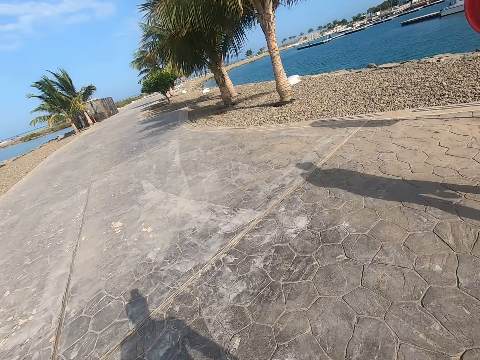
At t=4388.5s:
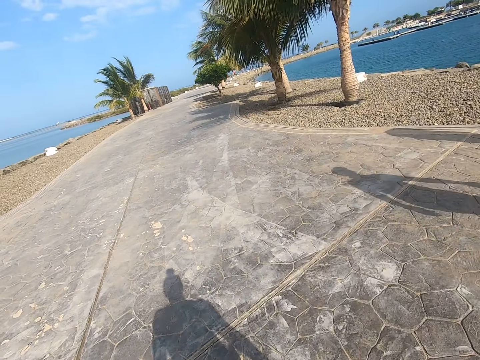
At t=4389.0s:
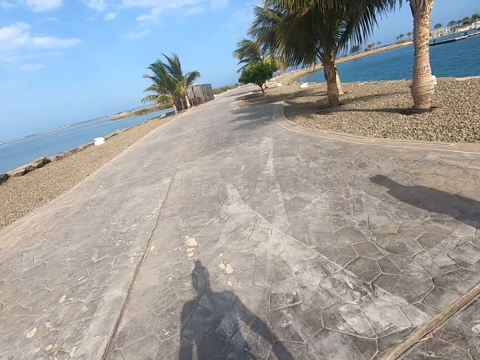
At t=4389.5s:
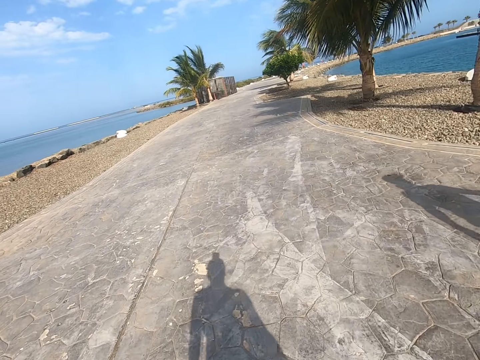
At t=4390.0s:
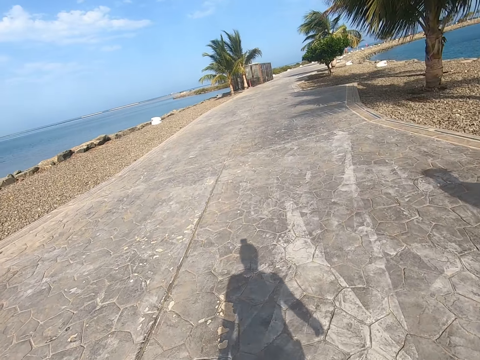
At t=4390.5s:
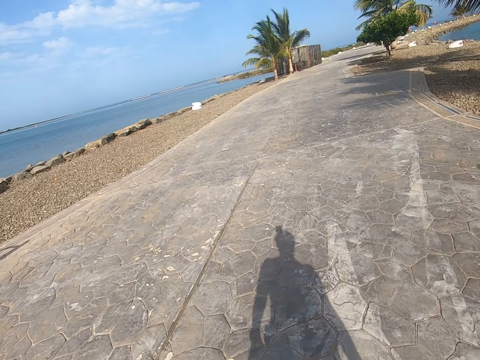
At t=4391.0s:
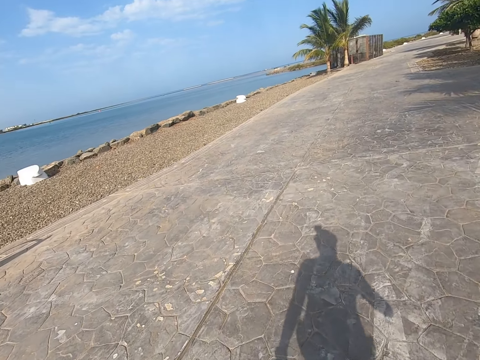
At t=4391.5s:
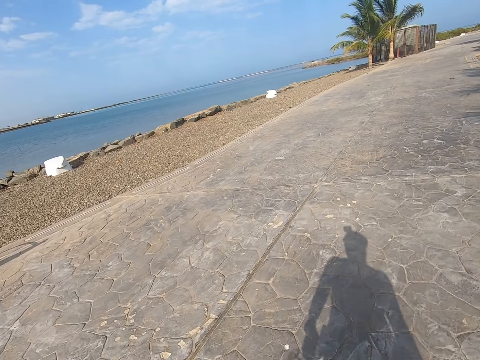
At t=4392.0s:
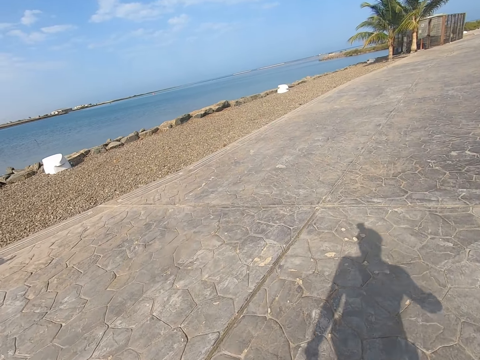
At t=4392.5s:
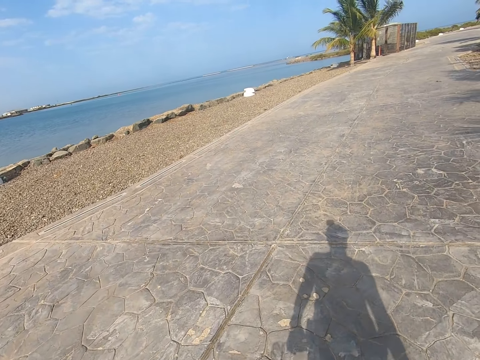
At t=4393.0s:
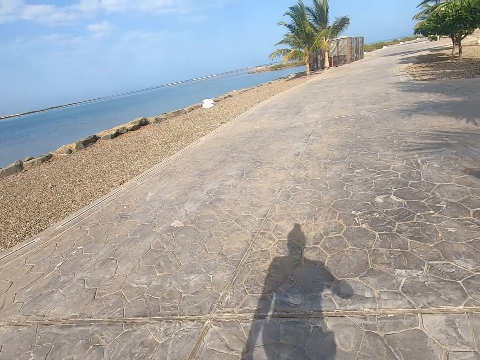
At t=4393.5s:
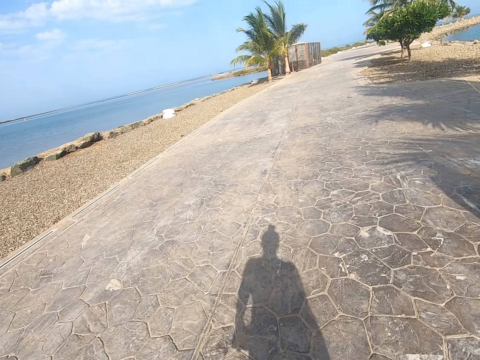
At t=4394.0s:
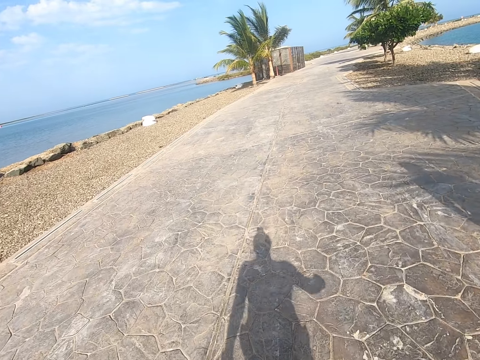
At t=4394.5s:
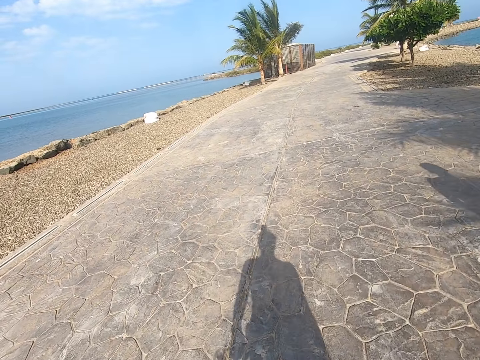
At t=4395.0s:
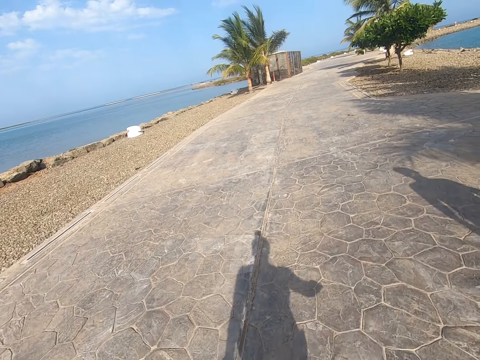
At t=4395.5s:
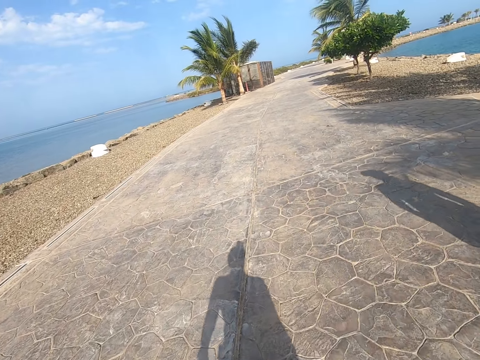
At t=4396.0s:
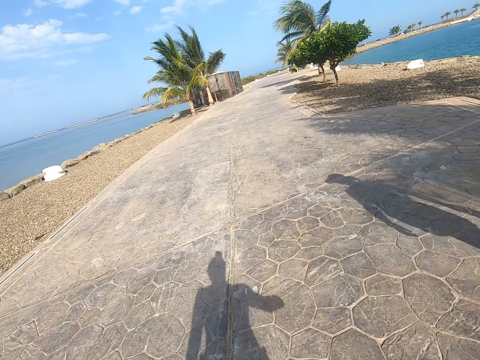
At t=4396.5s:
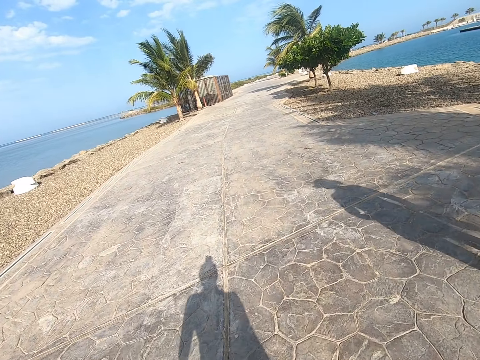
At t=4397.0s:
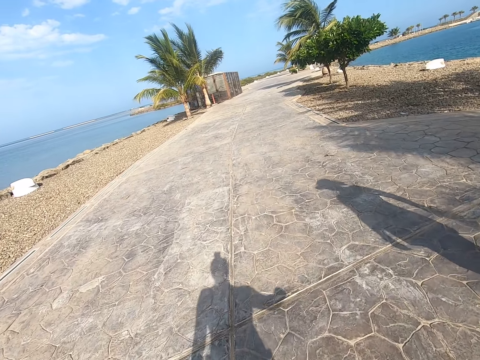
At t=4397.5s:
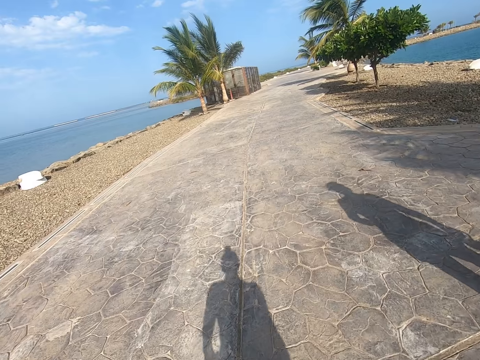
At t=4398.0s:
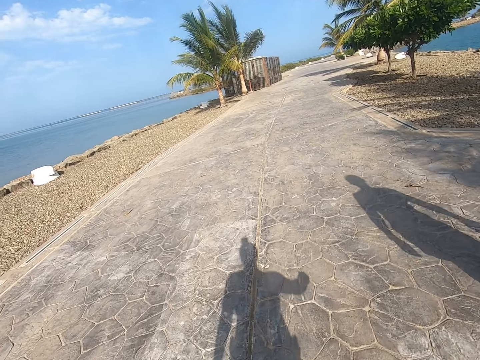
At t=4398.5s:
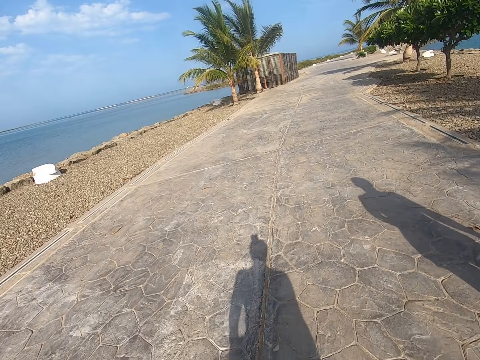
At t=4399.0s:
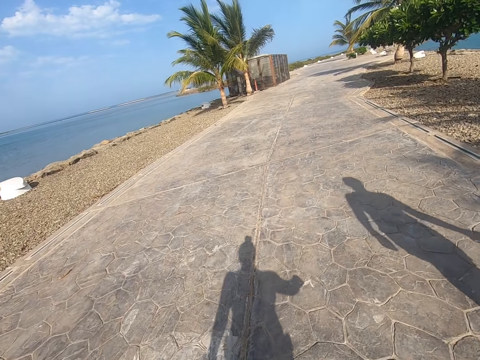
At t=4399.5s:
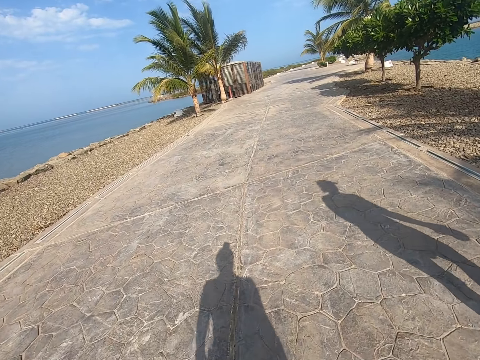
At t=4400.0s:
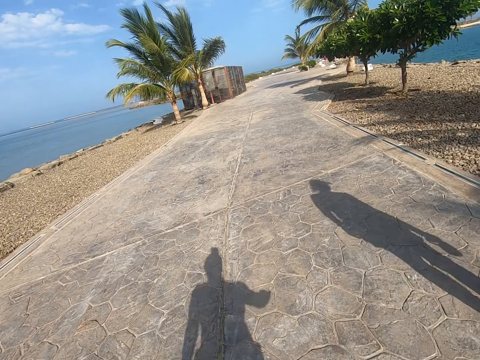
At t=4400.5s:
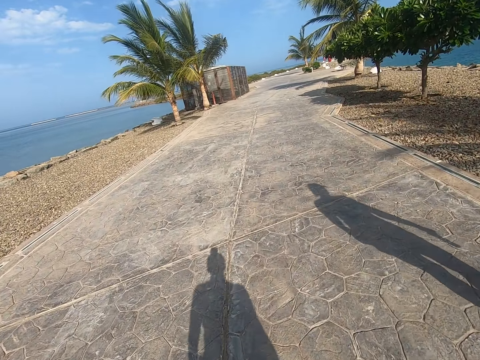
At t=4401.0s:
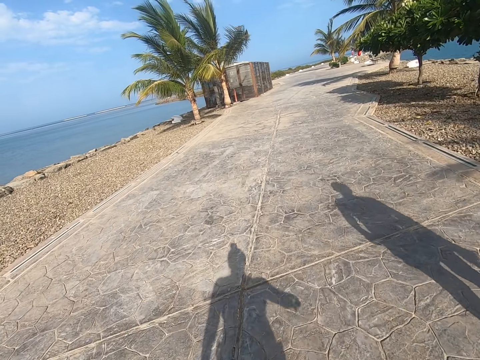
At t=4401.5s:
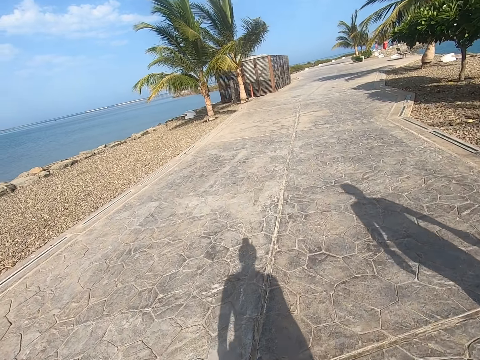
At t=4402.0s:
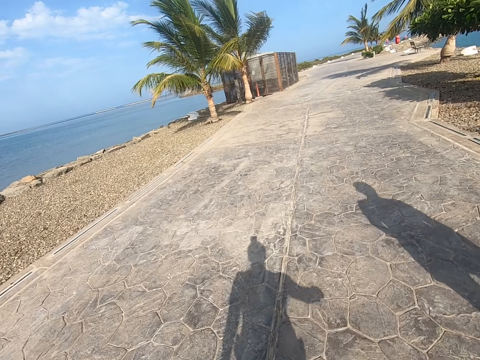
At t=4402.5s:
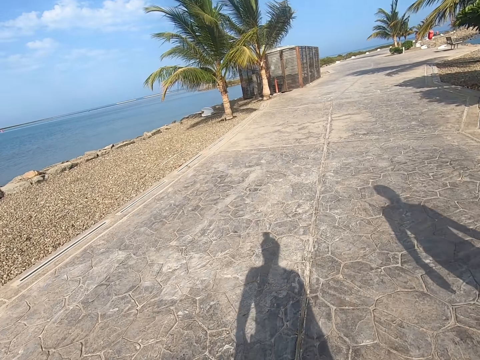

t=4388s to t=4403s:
The camera wearer walks on the beach park.

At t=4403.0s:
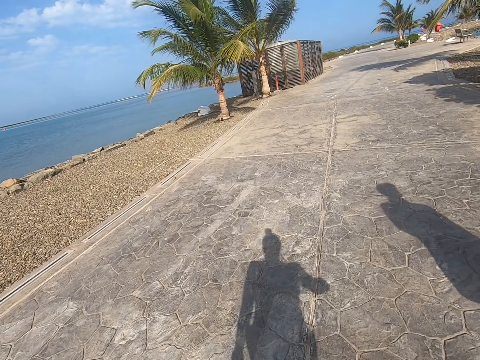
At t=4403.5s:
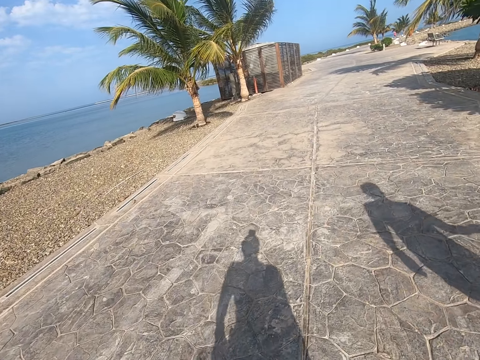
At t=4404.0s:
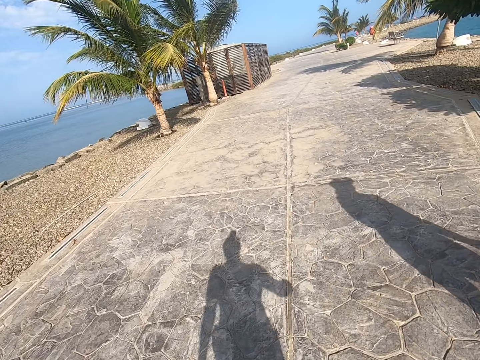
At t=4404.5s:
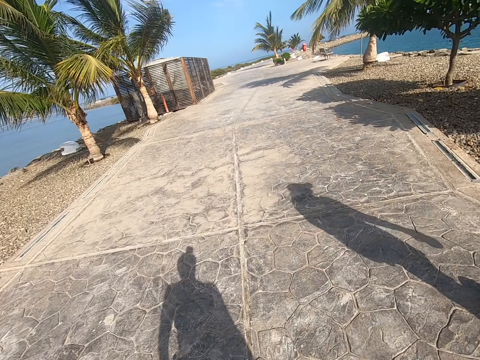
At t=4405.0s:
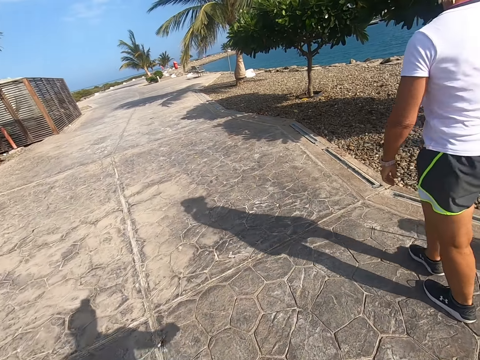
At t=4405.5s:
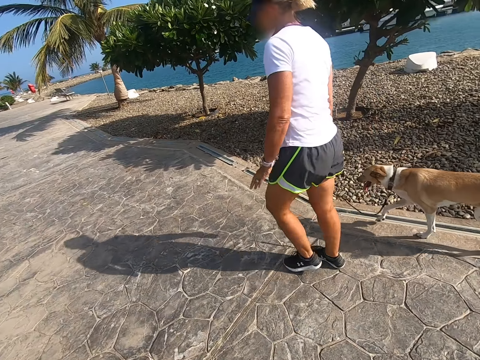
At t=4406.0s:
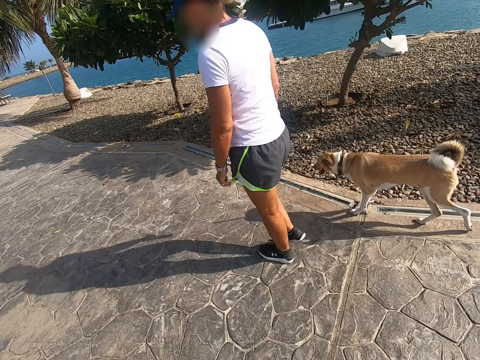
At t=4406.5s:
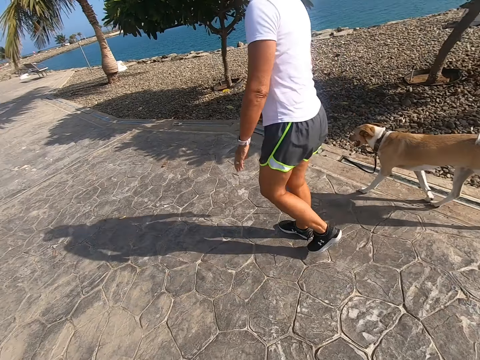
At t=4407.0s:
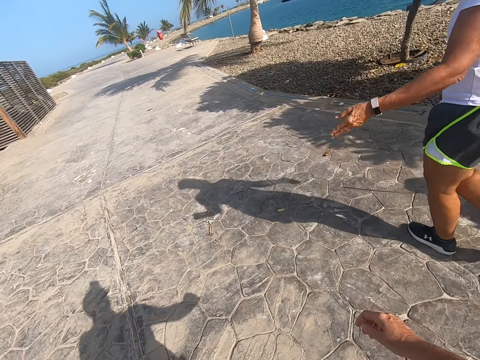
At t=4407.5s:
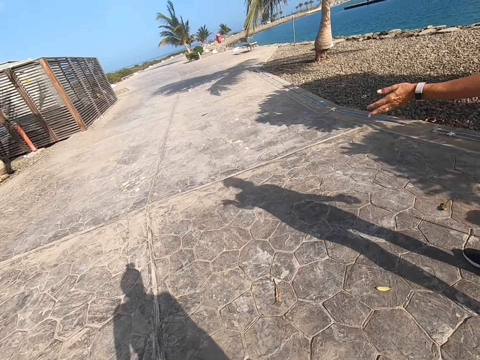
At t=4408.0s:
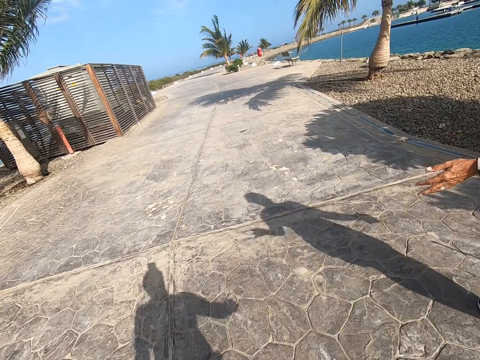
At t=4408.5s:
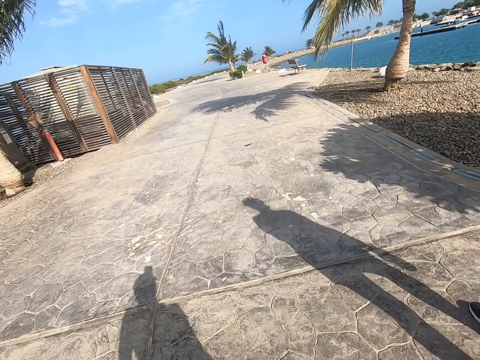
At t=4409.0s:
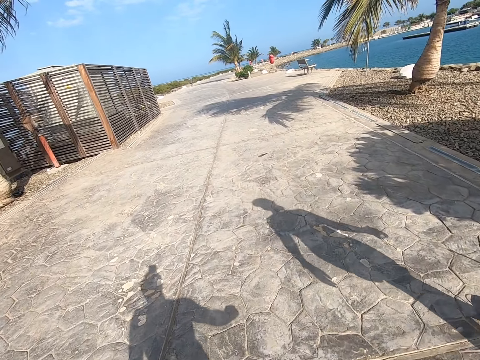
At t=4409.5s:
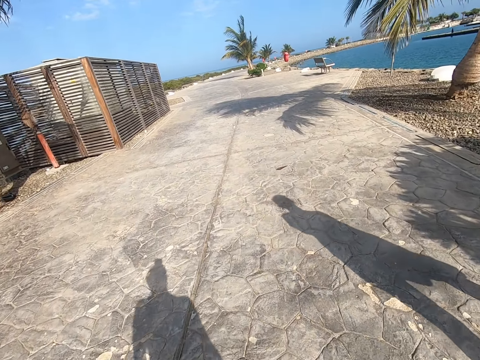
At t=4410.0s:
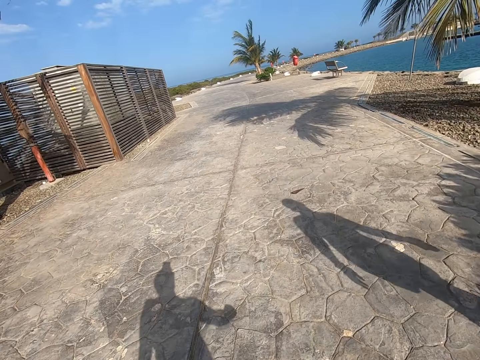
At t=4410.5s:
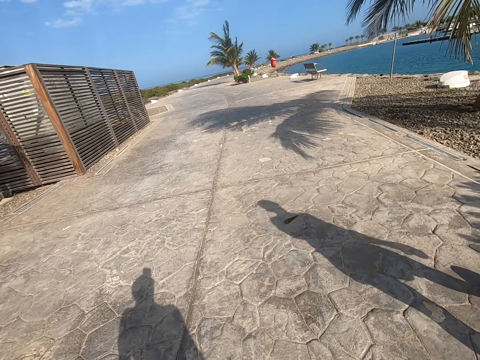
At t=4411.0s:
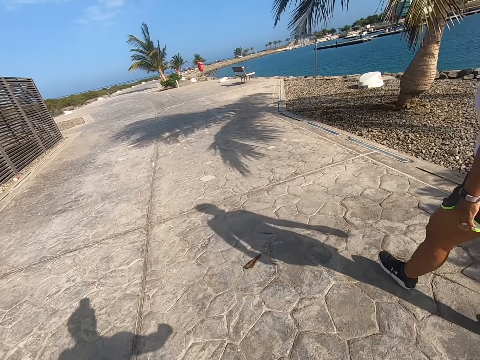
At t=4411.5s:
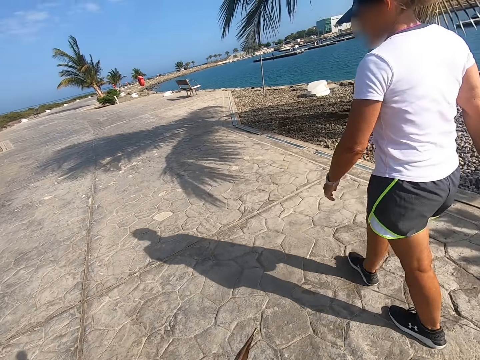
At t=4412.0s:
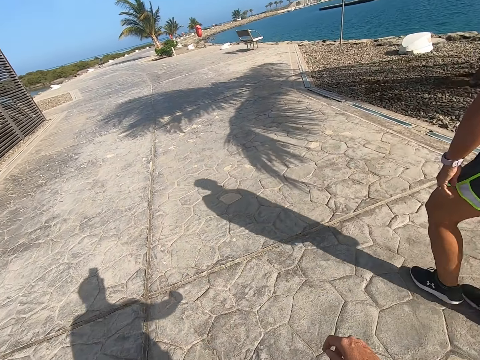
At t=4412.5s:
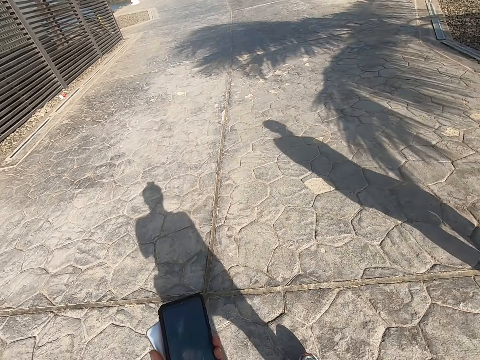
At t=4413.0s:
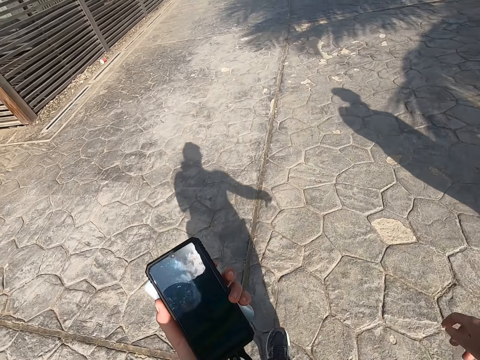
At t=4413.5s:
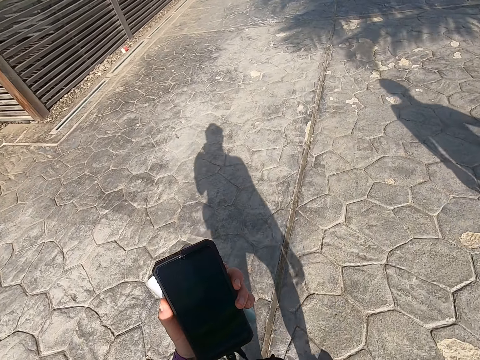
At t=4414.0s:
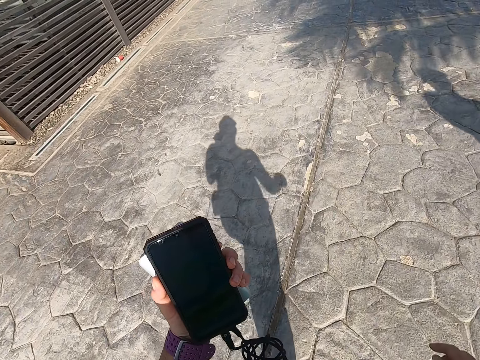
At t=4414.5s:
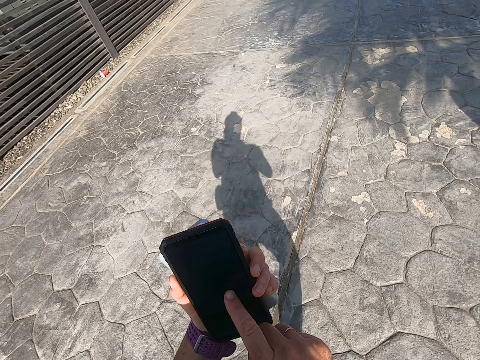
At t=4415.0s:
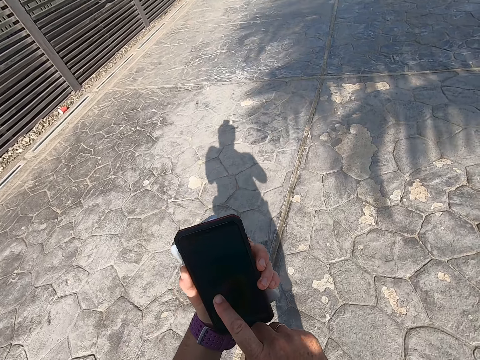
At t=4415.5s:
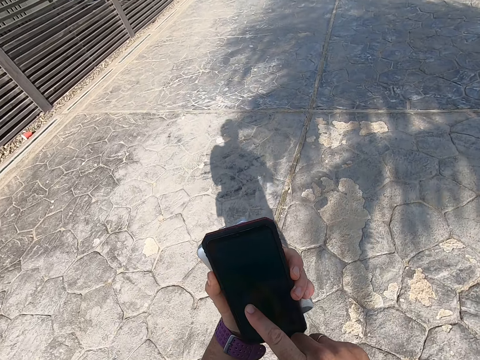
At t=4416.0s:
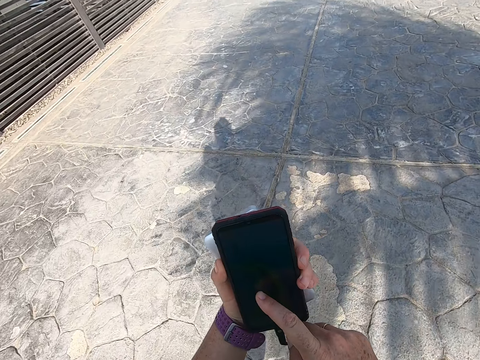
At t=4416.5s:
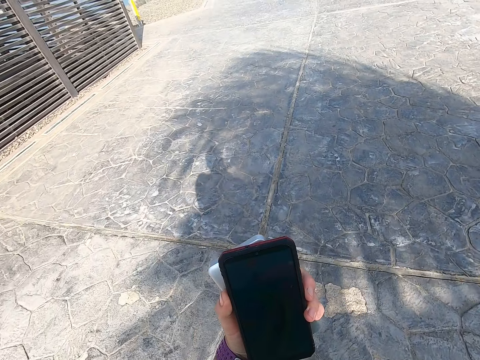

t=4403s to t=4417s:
A woman walks a dog on the beach park. The camera wearer walks on the beach park. The woman walks down the park. The camera wearer stares at a phone. They hold up the cell phone on the left hand and scroll on the cell phone.
